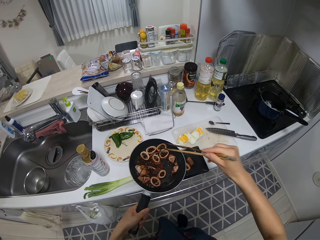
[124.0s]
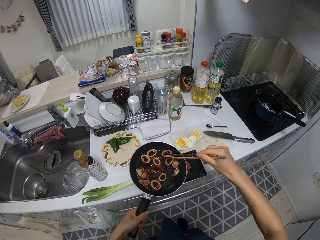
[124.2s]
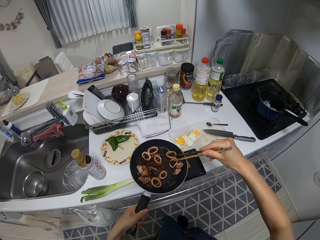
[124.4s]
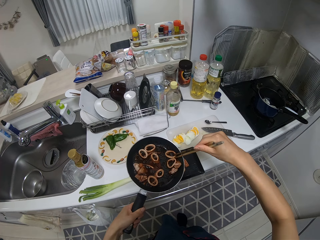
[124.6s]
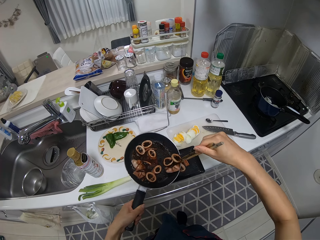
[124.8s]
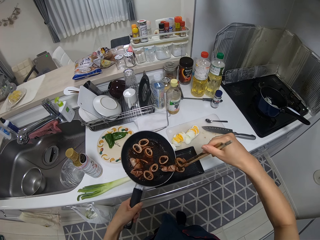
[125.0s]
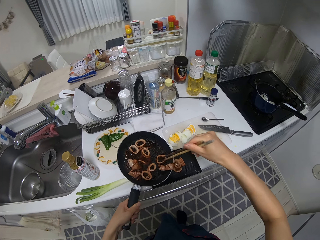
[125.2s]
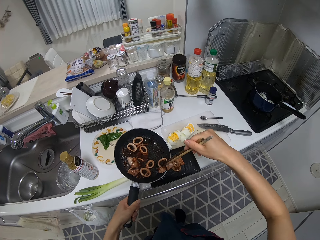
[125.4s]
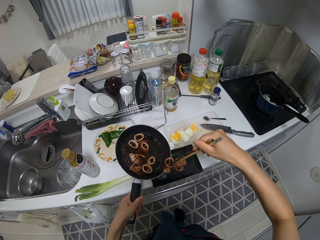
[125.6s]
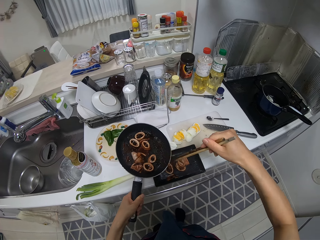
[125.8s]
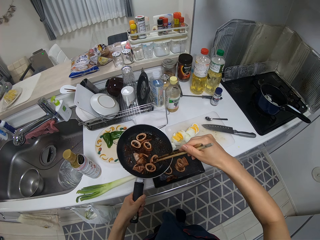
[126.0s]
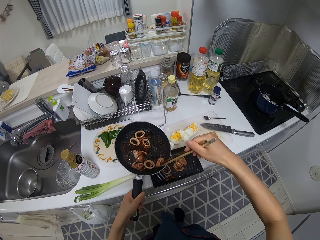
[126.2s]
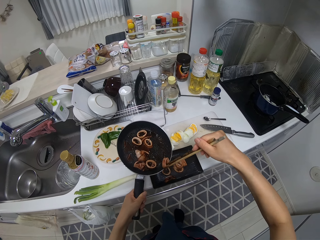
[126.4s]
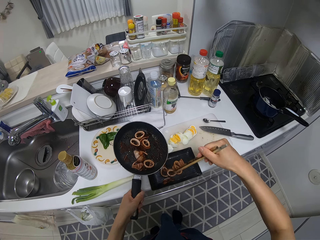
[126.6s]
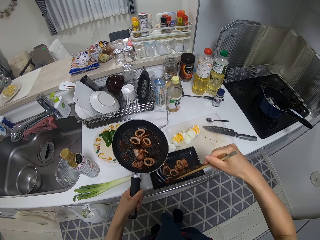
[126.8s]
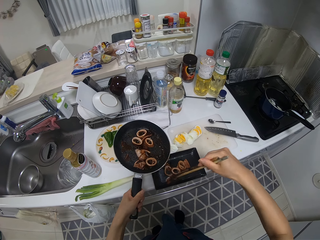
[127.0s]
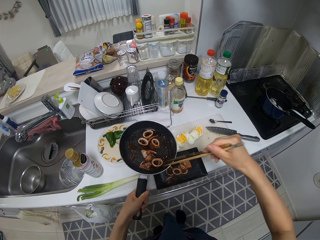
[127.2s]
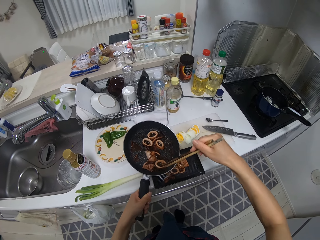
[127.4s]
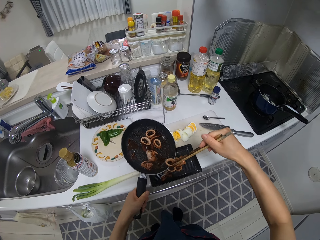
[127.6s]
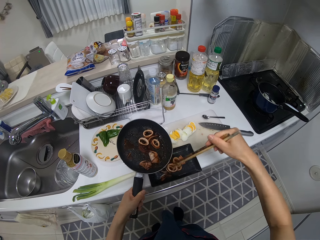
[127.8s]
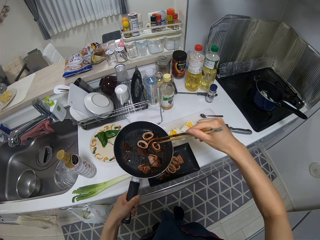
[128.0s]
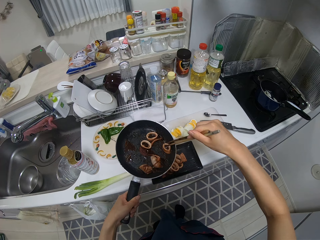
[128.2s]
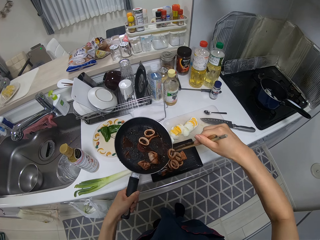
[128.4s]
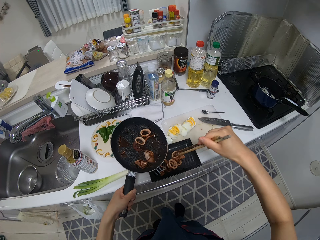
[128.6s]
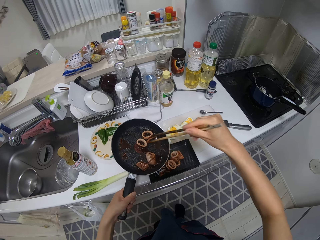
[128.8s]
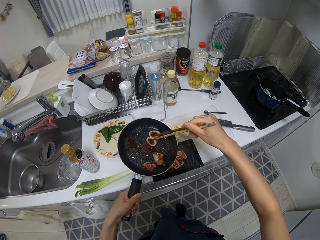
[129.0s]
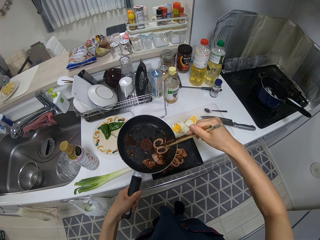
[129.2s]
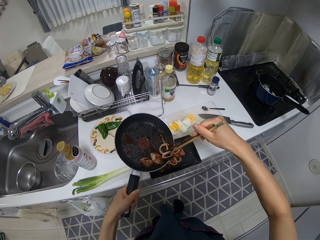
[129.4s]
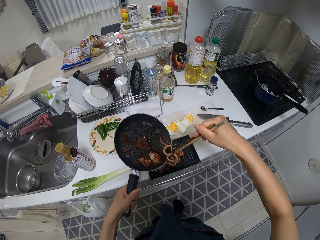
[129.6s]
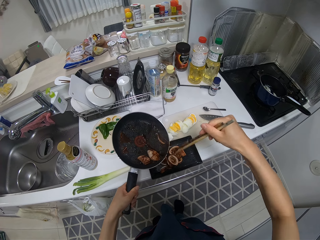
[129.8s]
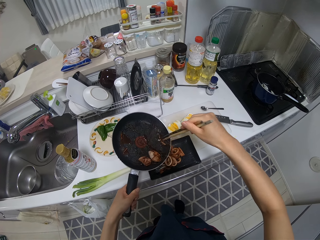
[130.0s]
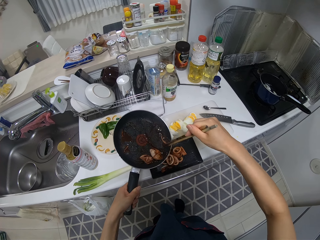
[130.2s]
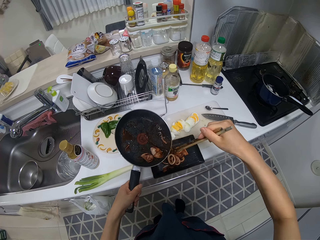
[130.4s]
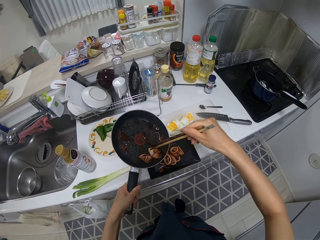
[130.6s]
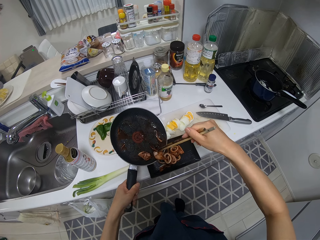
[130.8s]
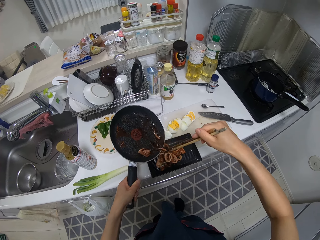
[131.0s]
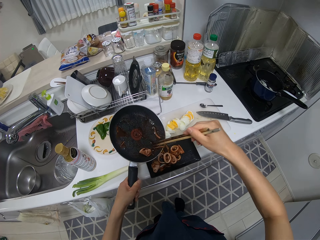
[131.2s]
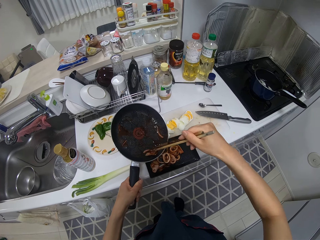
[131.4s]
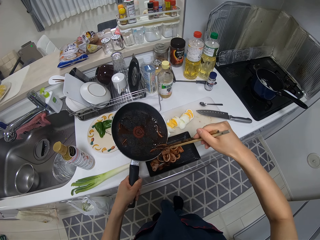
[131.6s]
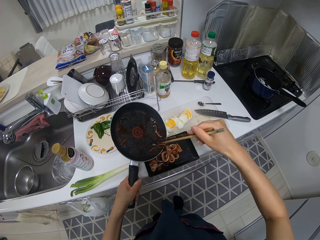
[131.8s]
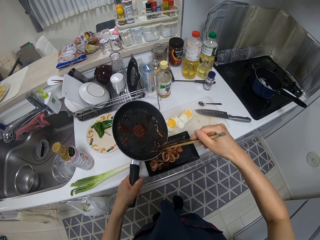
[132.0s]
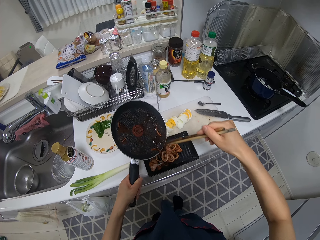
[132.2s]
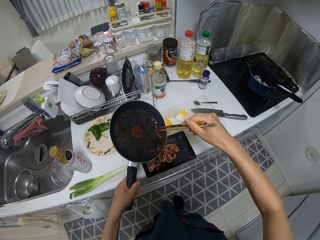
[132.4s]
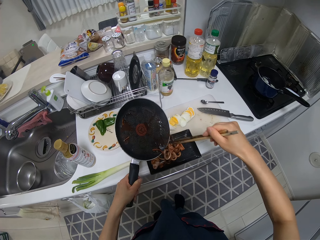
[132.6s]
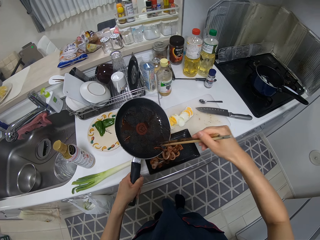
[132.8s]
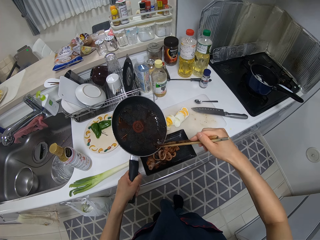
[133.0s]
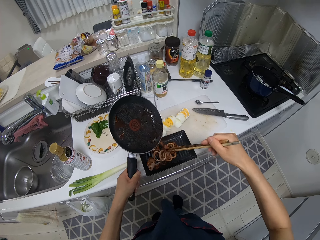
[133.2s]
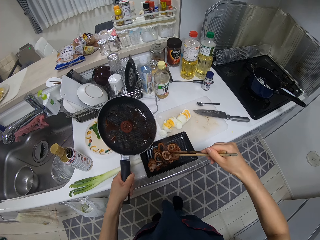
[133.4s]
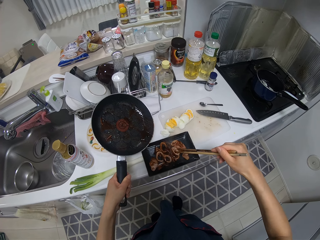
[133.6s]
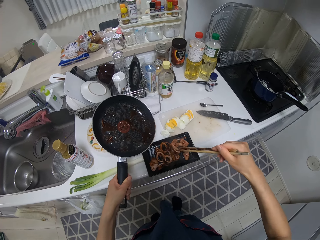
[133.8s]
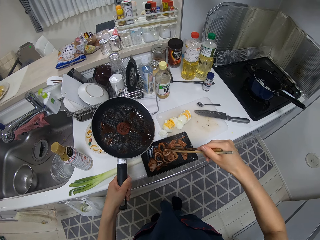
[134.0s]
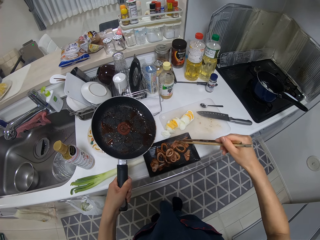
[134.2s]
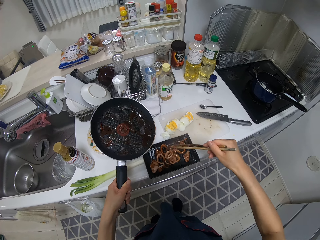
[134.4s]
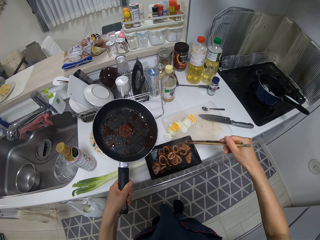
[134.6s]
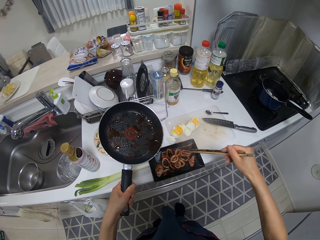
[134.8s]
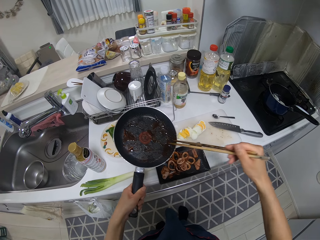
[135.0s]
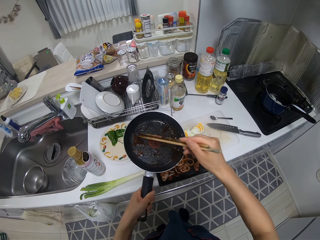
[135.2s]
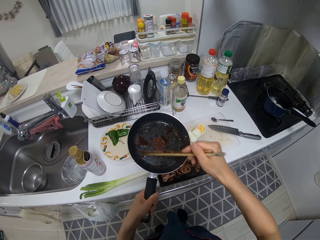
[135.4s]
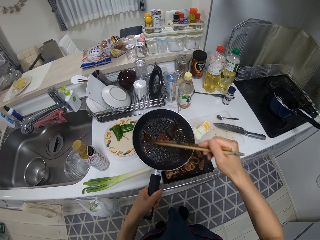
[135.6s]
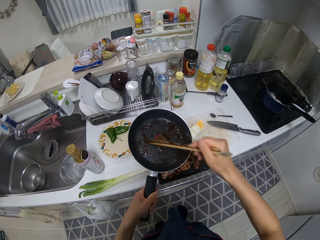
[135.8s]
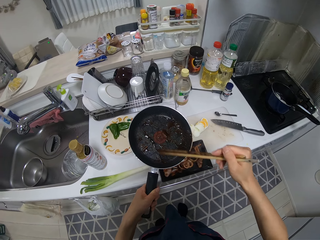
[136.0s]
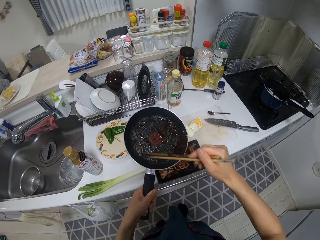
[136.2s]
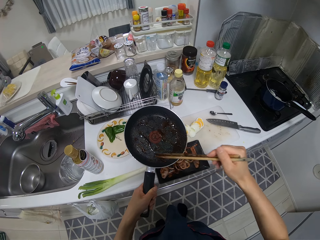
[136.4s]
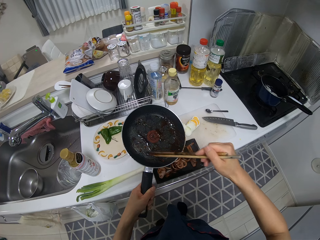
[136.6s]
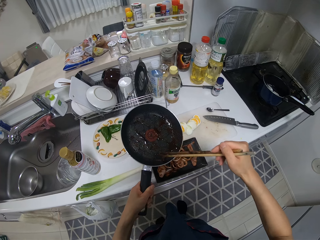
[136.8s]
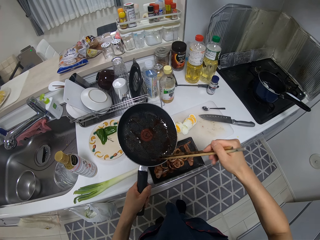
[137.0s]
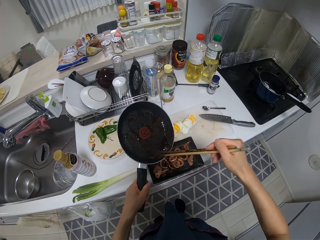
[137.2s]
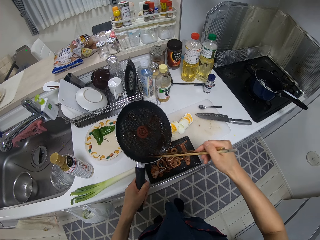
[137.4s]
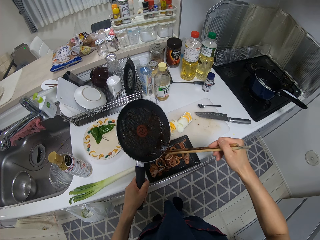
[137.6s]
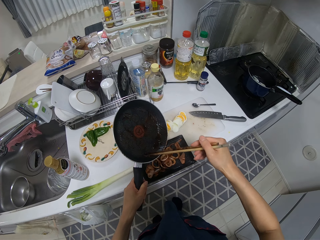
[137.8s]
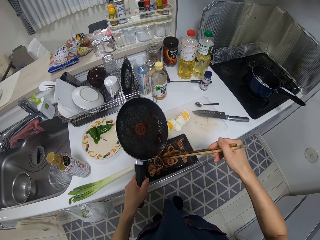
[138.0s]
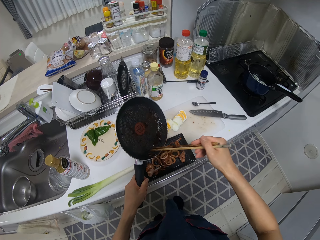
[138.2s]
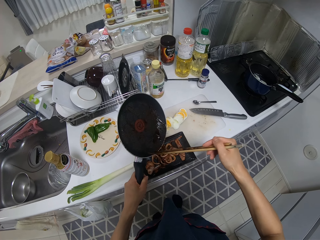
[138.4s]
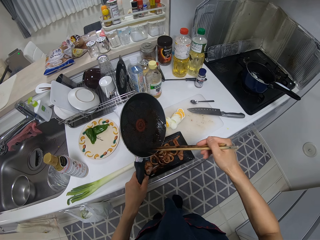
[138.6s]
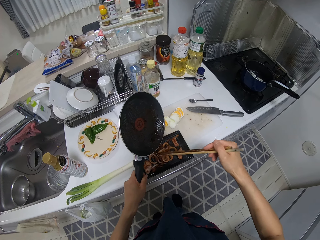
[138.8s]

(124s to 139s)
The camera wearer pours the food from the frypan into the plate on the table with the chopsticks. They scoop the food remnant from the frypan into the plate on the table with the chopsticks.

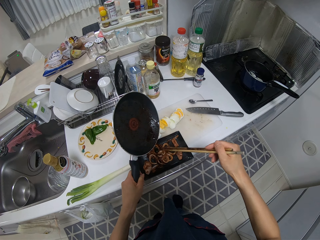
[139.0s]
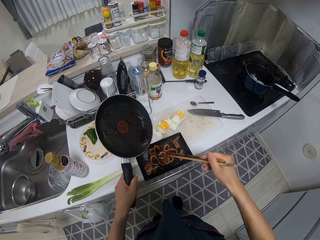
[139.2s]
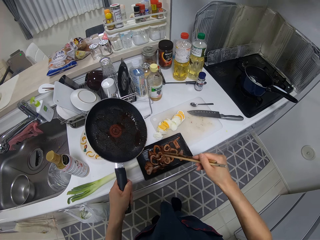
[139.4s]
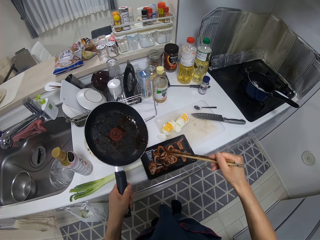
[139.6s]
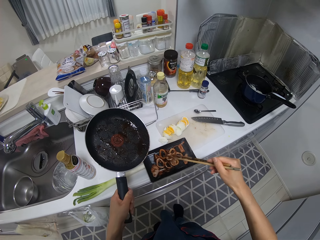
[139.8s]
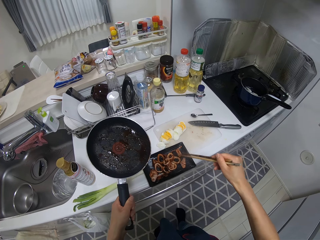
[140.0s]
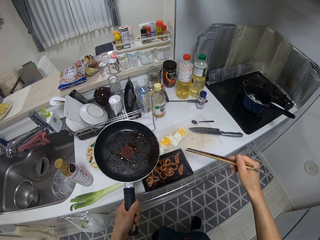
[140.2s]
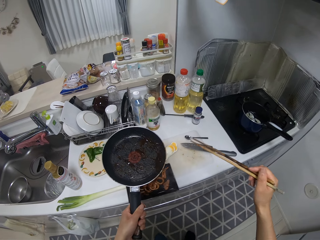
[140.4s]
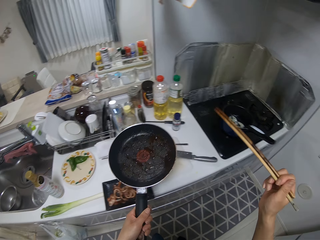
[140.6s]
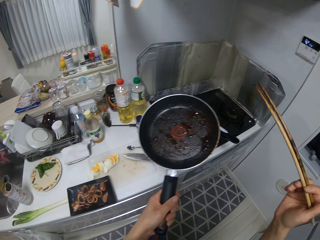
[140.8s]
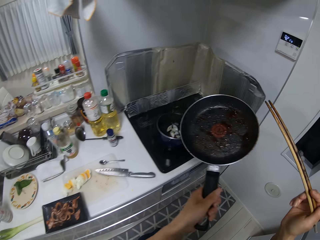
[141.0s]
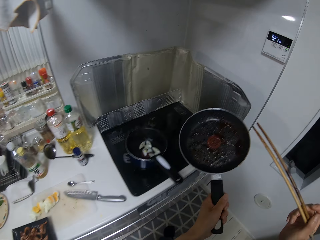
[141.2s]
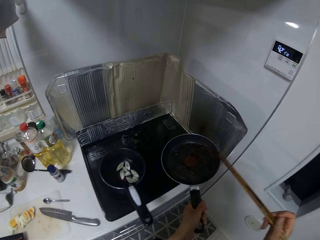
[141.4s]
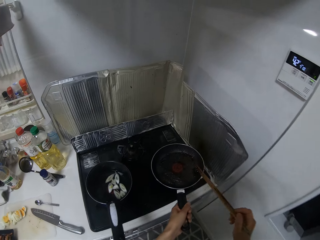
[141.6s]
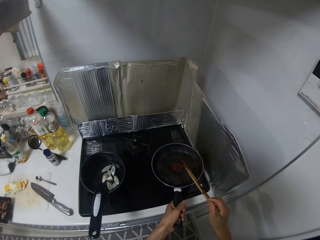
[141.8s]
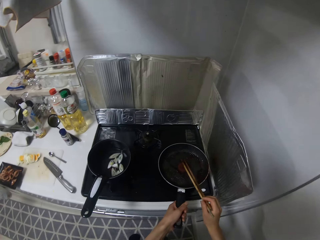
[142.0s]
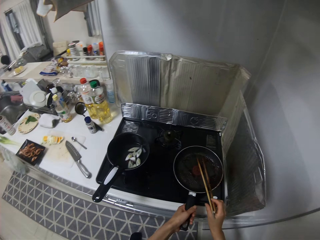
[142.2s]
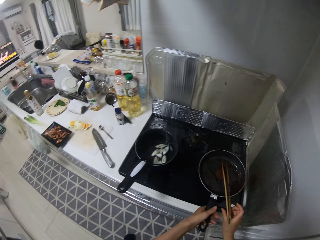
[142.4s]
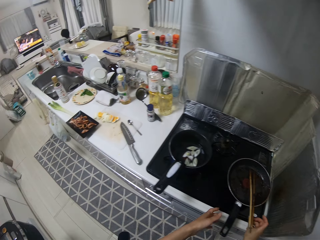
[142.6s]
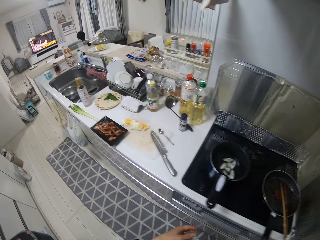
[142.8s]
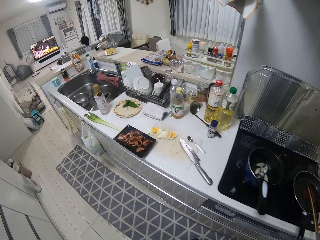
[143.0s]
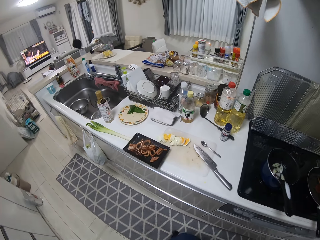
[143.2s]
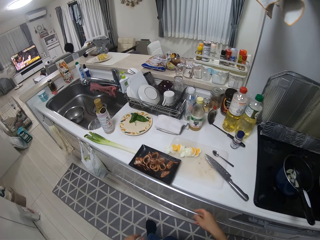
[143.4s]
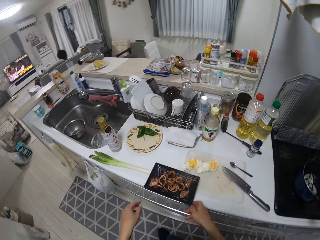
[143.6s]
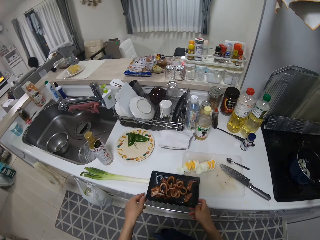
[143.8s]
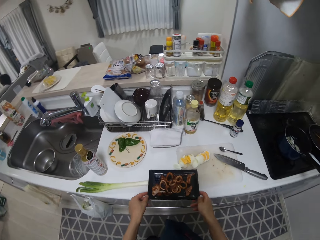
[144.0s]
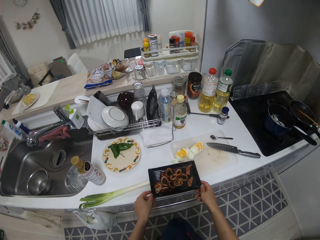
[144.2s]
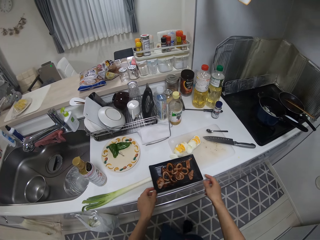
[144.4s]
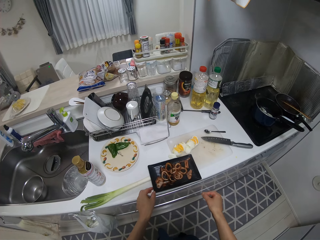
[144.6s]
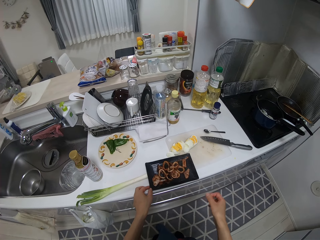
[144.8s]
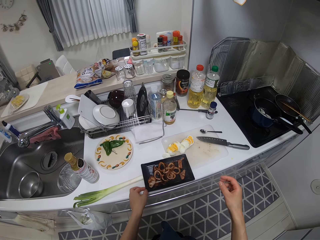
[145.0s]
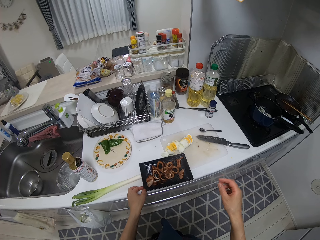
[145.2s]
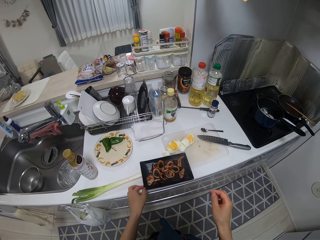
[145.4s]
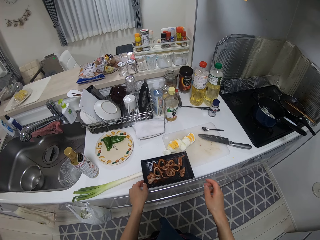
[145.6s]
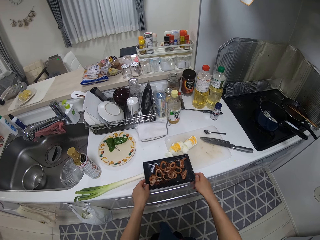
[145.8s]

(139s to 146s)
The camera wearer drops the frypan on the gas cooker. They drop the chopsticks on the frypan. They pick up the plate on the table. They hold the plate of fry food.
